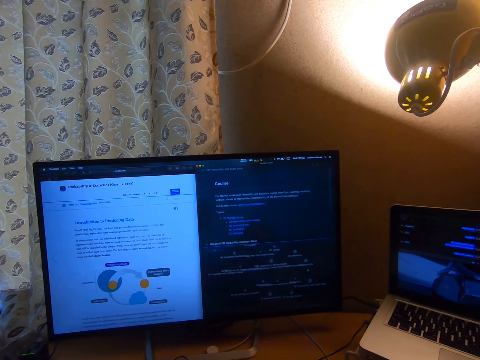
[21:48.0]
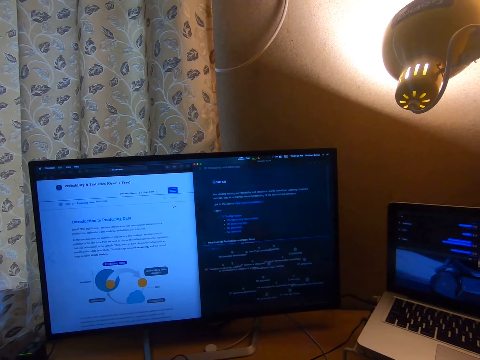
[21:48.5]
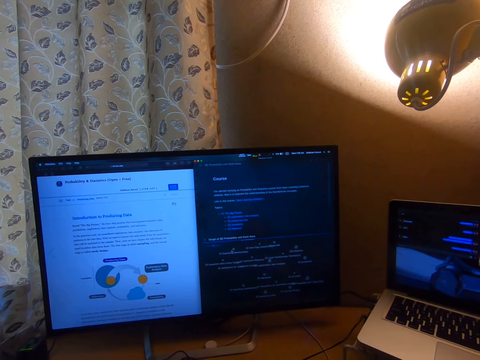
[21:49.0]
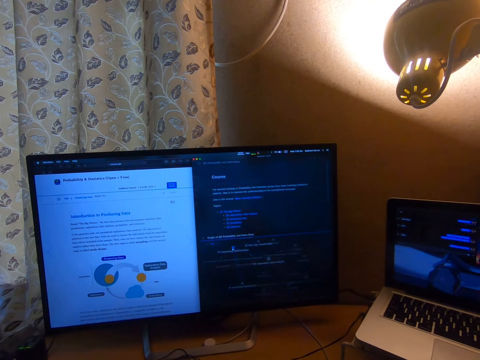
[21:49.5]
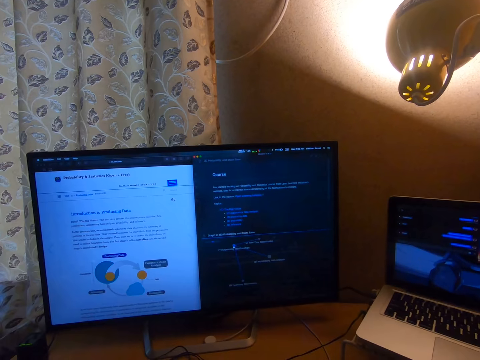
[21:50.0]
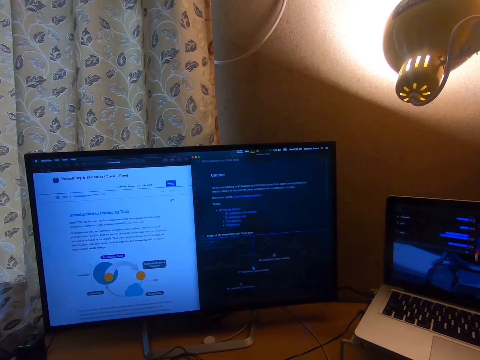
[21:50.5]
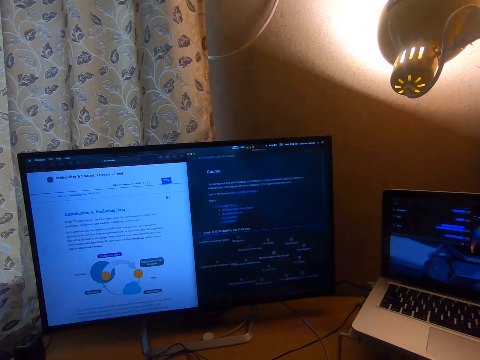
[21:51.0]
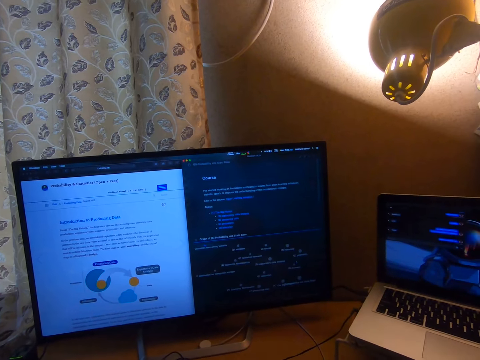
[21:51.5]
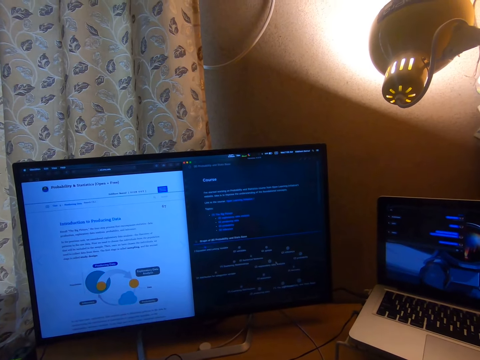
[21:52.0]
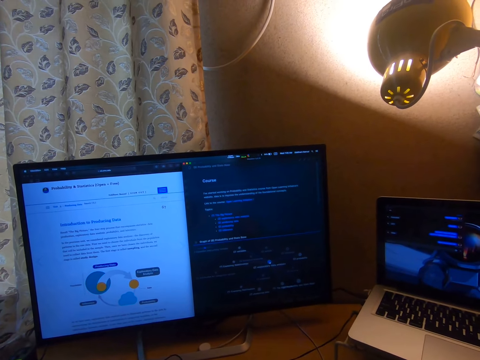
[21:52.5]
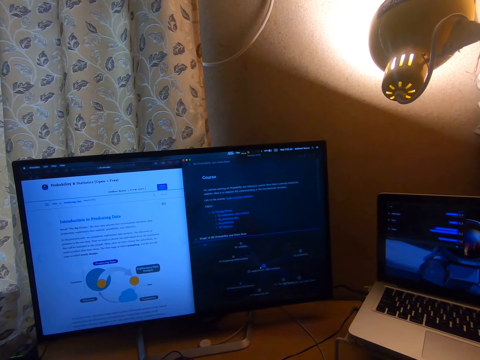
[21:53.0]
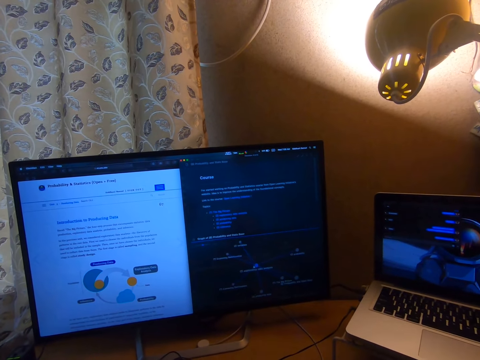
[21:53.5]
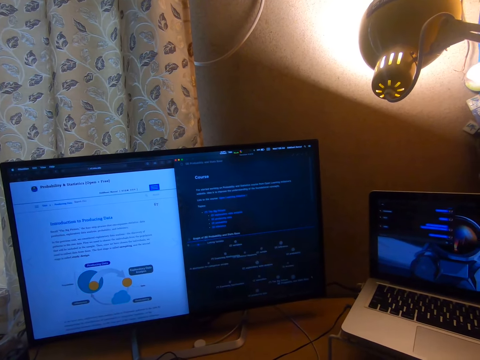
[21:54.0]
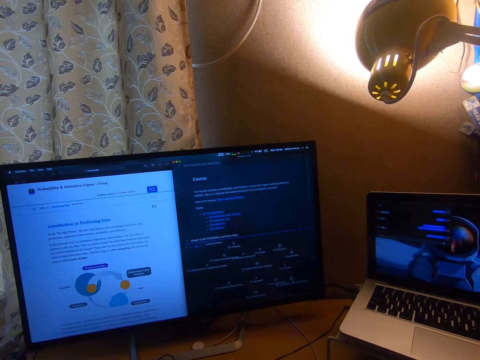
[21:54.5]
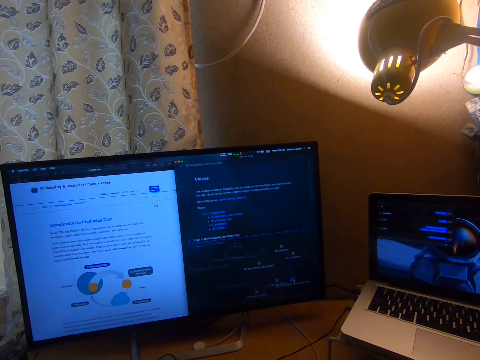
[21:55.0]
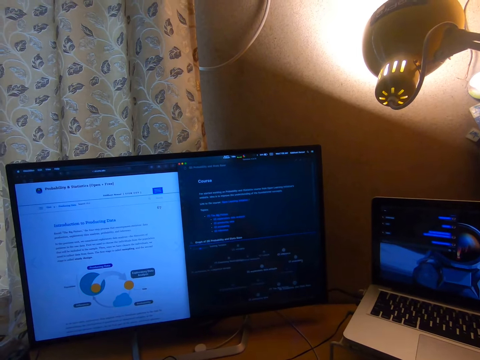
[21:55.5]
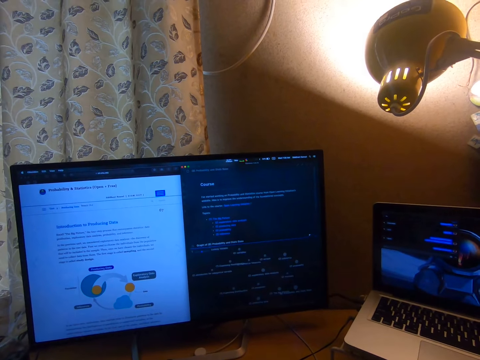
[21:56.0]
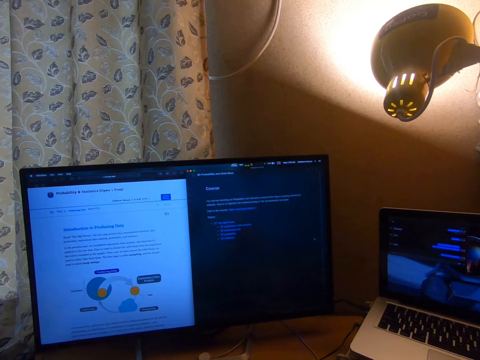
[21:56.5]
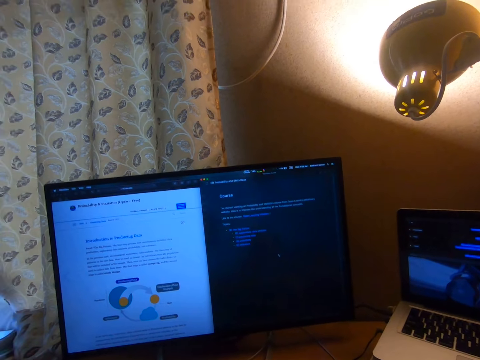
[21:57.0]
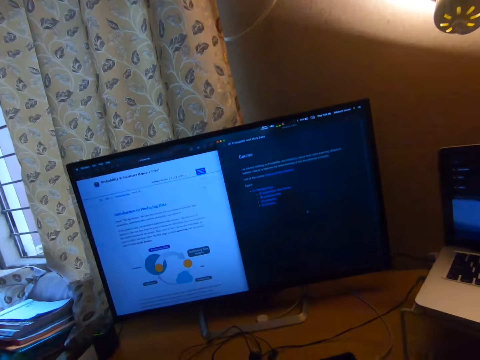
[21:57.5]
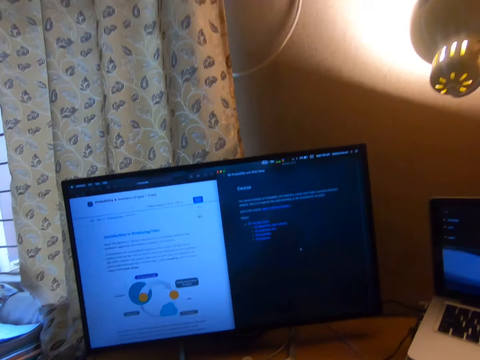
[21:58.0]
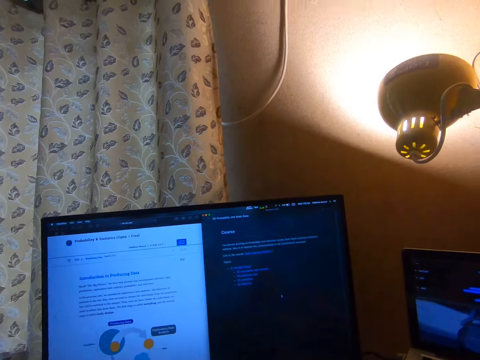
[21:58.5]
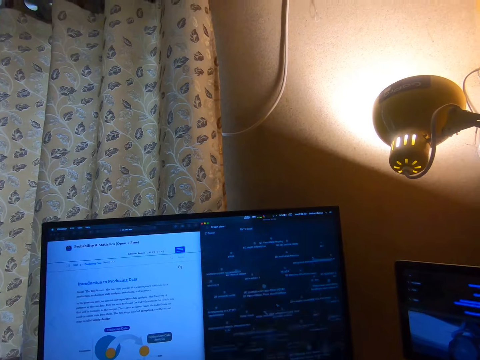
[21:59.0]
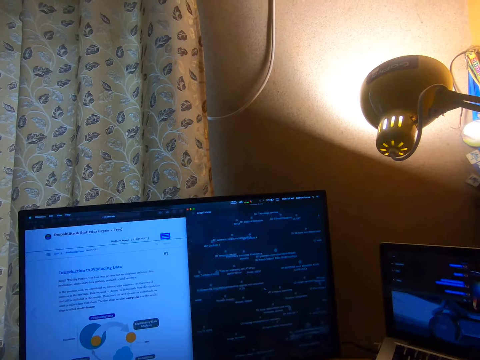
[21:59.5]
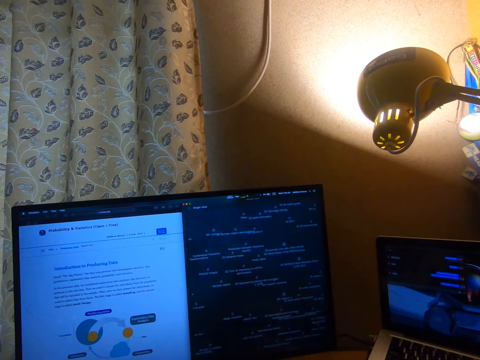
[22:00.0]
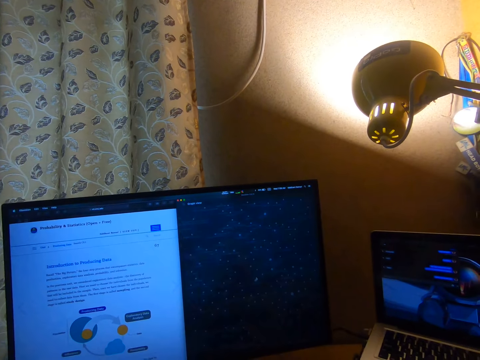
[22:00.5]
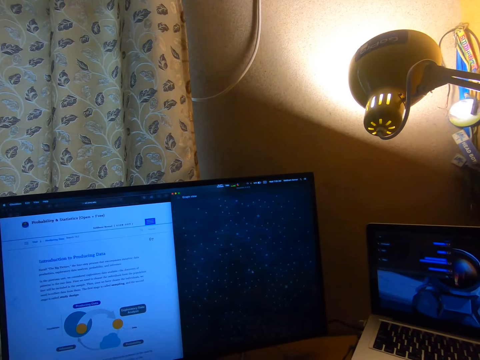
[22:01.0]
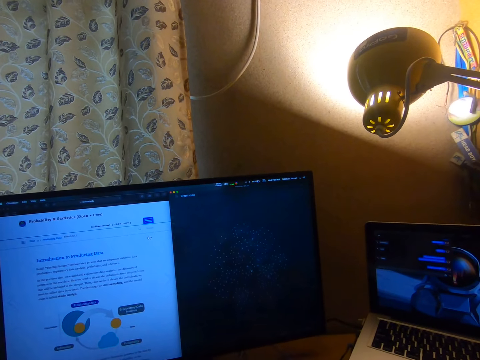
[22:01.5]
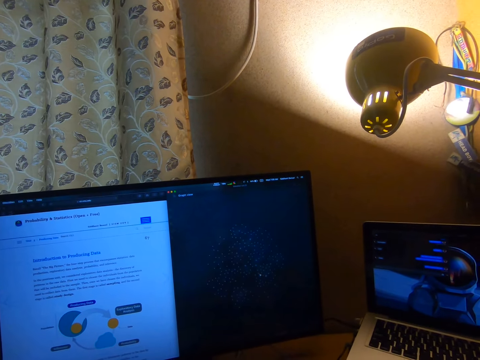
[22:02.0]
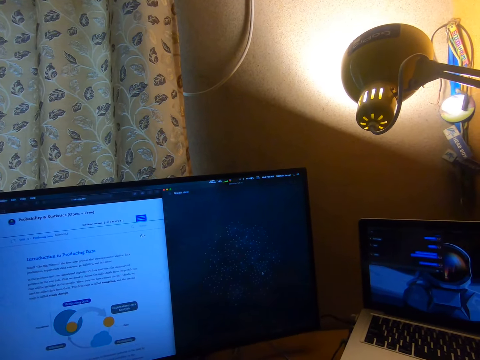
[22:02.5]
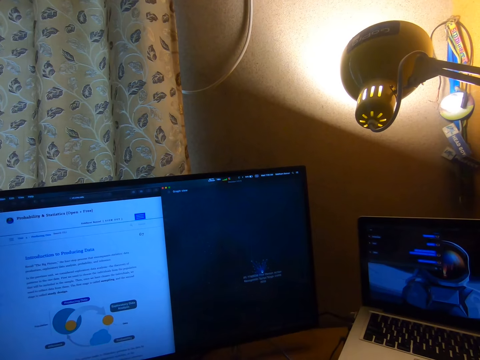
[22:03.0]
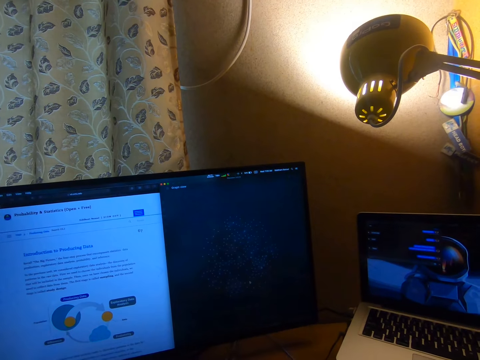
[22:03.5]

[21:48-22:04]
The camera wearer clicks the mouse pad. They display the writing on the desktop. They move the cursor. They scroll the writings. They click something. They move the cursor.

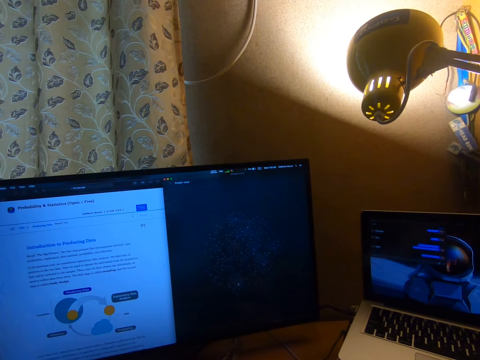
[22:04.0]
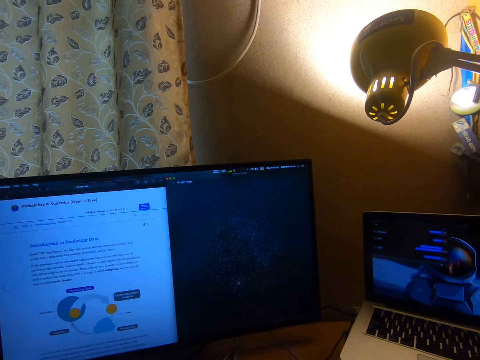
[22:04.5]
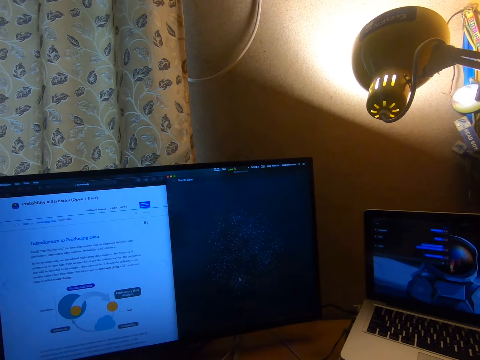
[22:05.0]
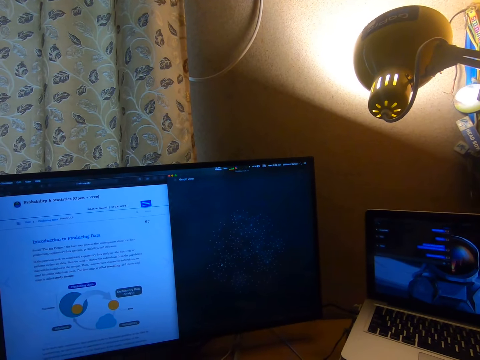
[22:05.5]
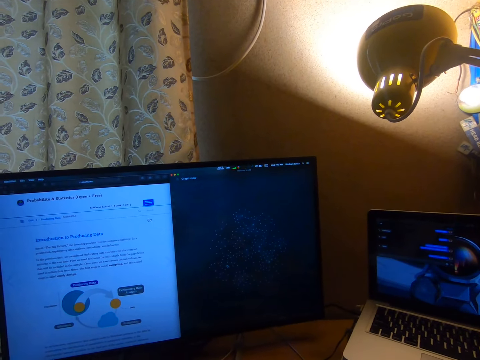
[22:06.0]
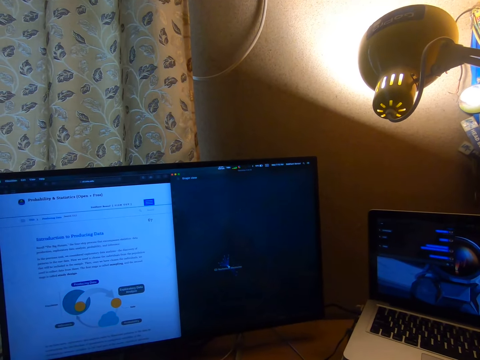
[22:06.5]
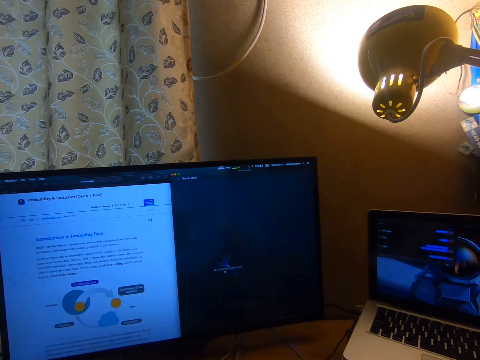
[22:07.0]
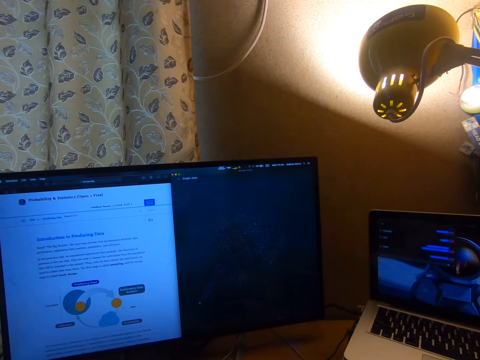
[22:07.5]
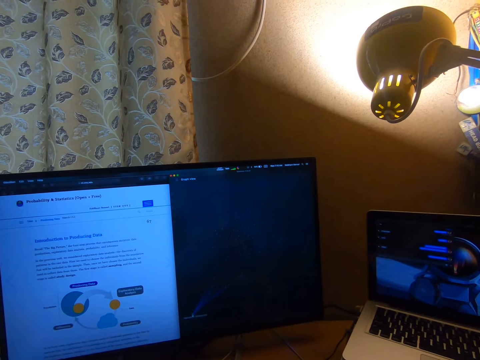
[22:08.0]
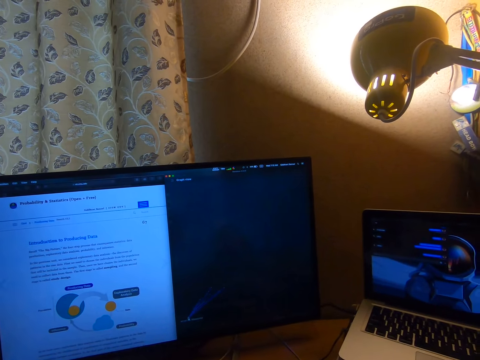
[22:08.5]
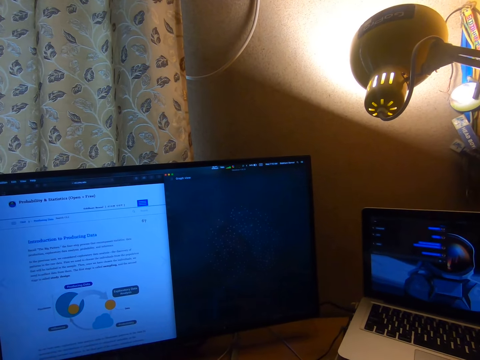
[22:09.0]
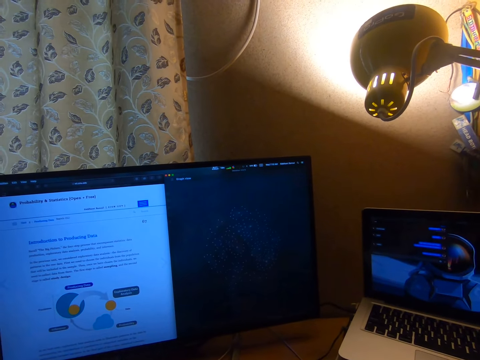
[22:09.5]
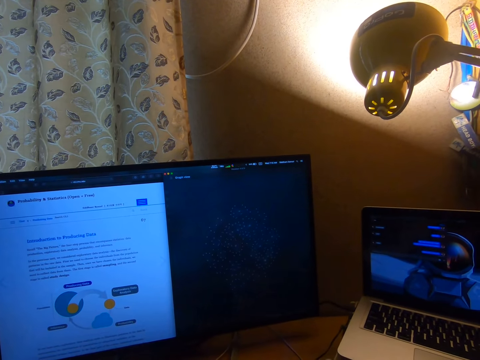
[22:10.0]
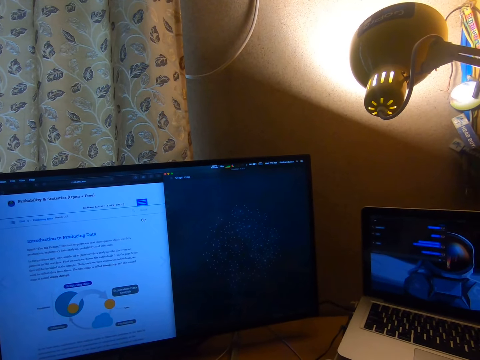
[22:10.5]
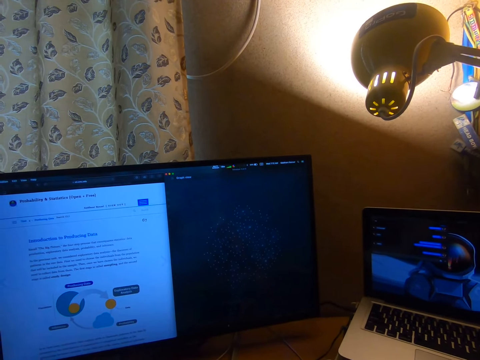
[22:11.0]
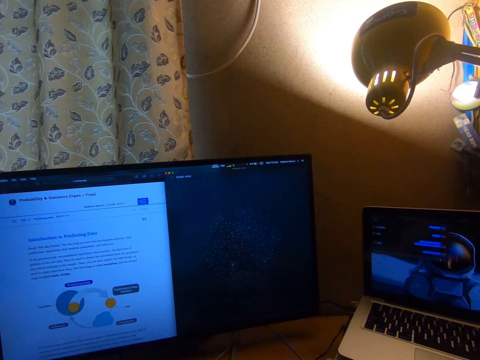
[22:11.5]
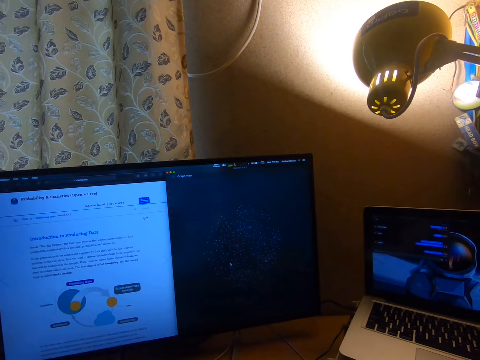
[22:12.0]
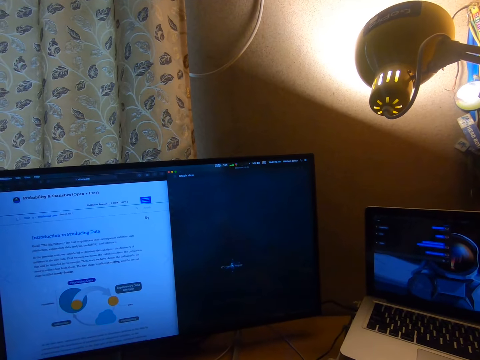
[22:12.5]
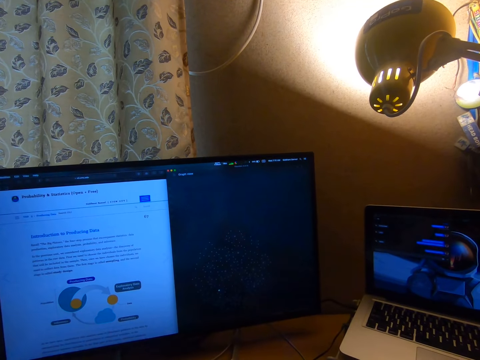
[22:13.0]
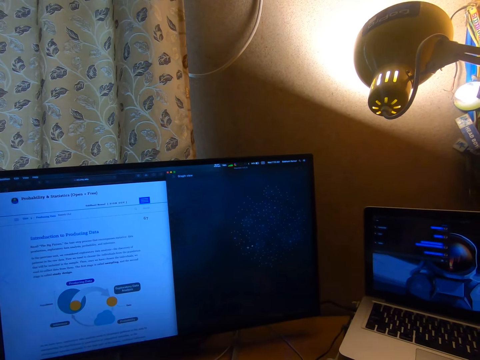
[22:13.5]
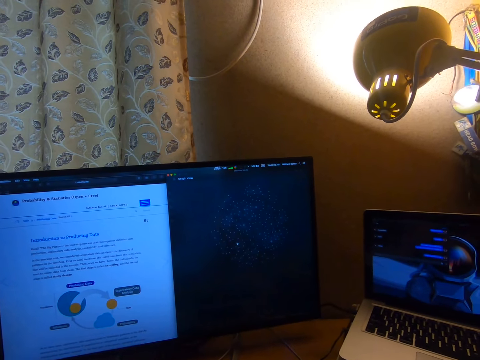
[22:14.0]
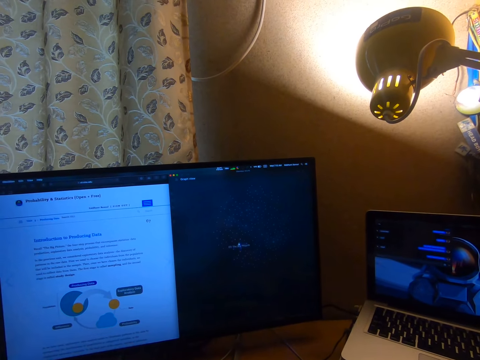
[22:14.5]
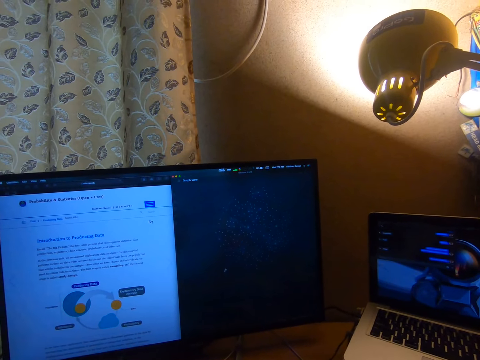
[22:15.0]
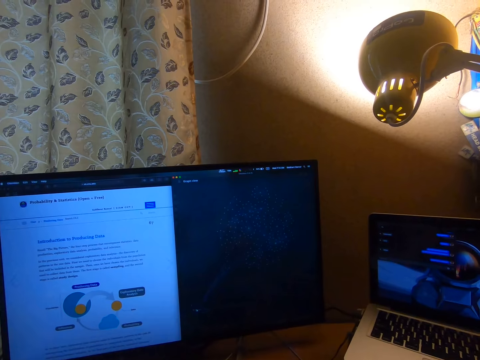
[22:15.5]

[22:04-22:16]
The camera wearer displays the writing on the desktop. They move the cursor.
